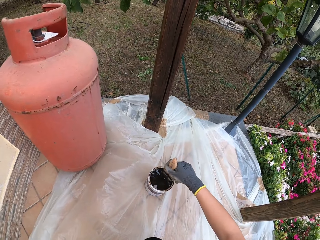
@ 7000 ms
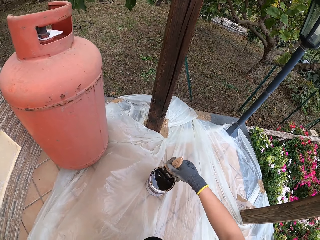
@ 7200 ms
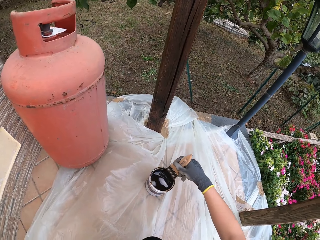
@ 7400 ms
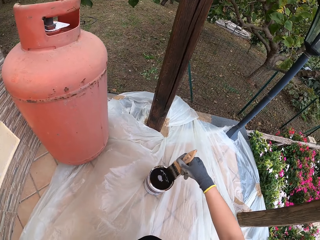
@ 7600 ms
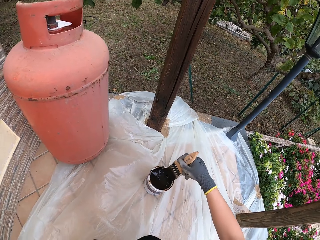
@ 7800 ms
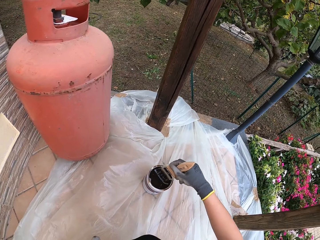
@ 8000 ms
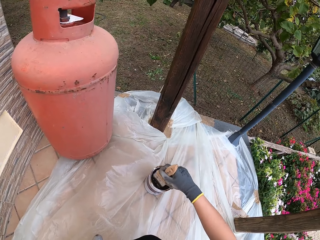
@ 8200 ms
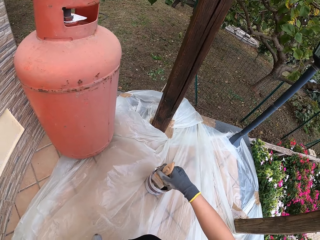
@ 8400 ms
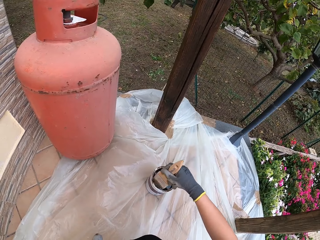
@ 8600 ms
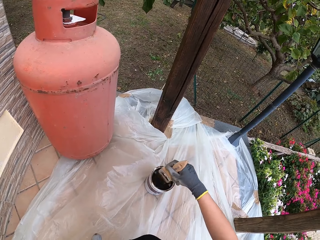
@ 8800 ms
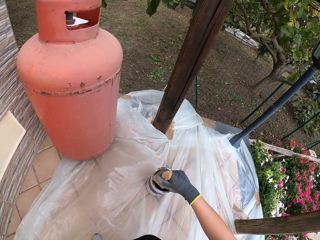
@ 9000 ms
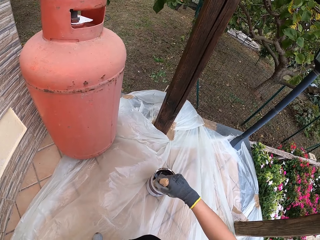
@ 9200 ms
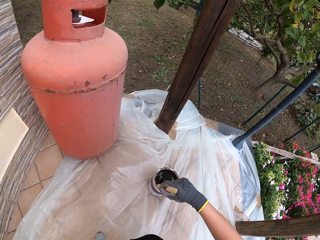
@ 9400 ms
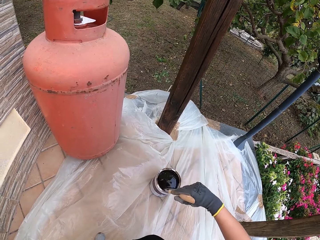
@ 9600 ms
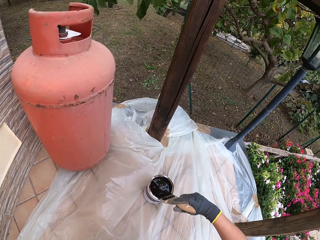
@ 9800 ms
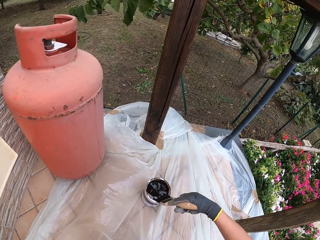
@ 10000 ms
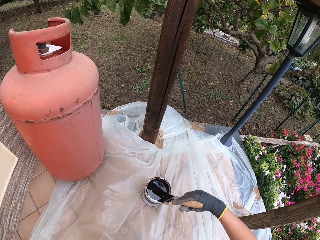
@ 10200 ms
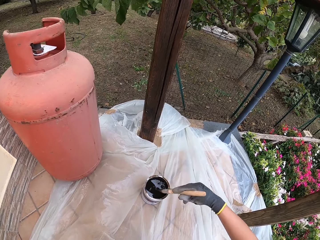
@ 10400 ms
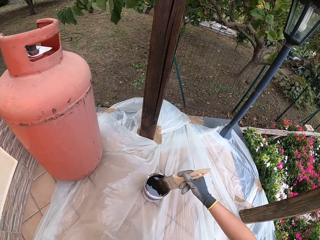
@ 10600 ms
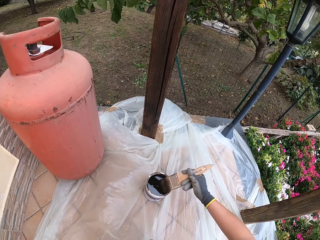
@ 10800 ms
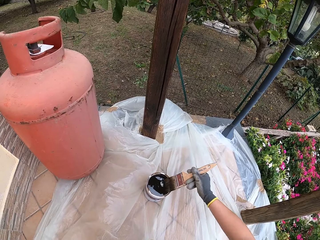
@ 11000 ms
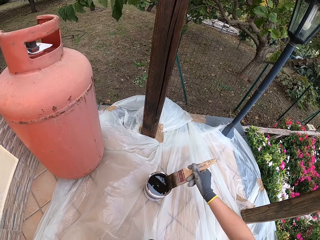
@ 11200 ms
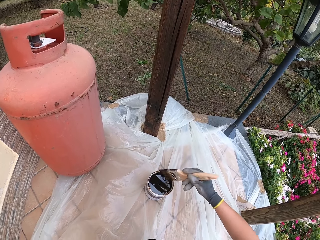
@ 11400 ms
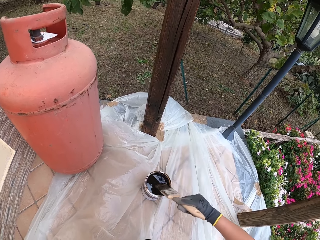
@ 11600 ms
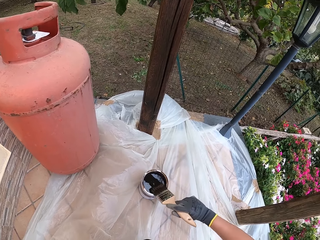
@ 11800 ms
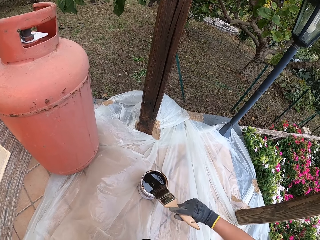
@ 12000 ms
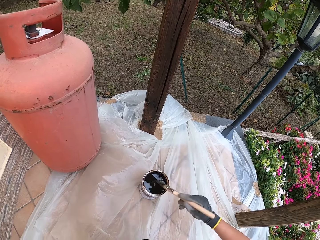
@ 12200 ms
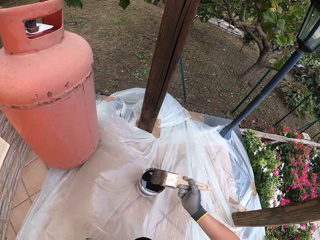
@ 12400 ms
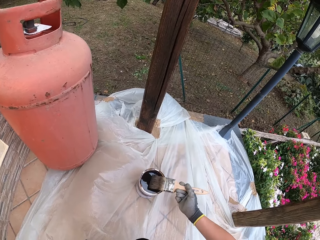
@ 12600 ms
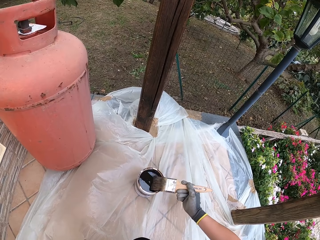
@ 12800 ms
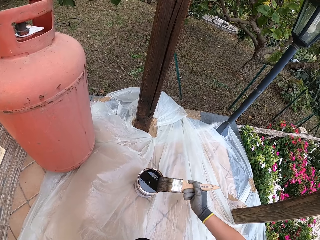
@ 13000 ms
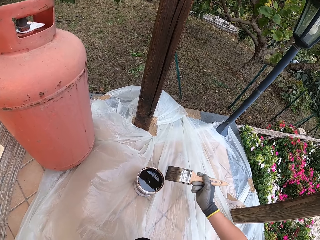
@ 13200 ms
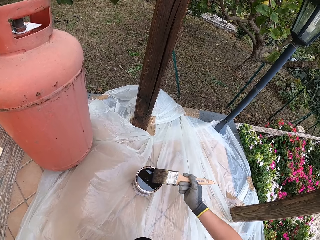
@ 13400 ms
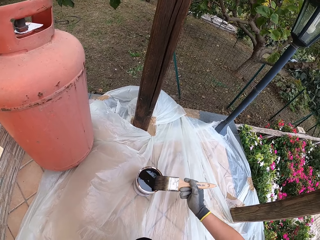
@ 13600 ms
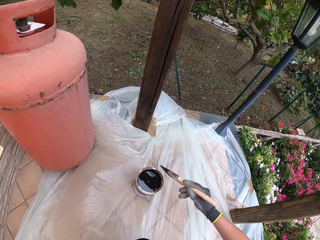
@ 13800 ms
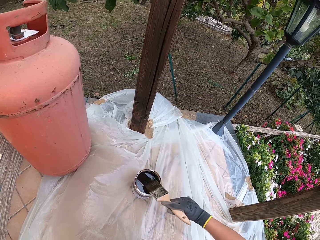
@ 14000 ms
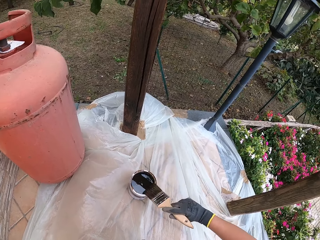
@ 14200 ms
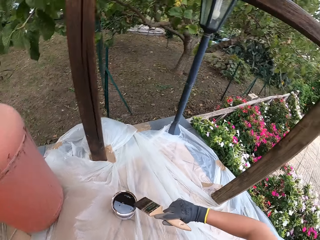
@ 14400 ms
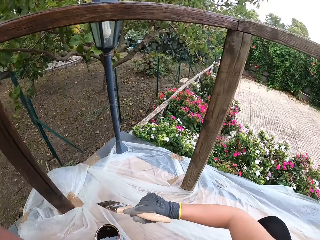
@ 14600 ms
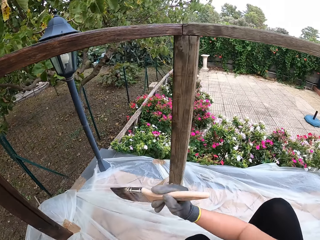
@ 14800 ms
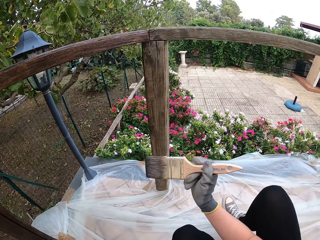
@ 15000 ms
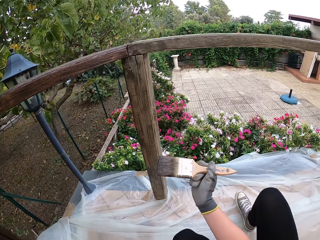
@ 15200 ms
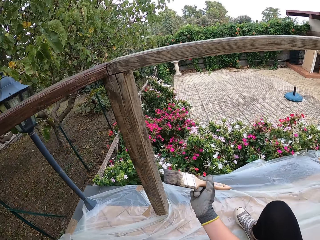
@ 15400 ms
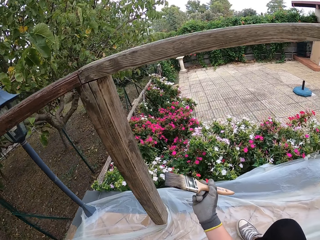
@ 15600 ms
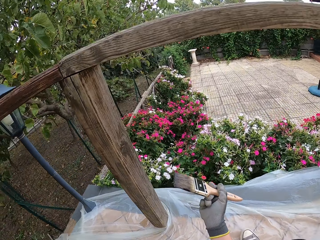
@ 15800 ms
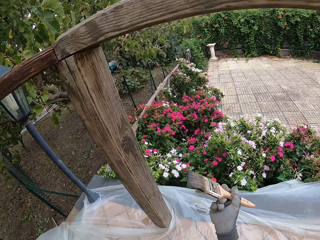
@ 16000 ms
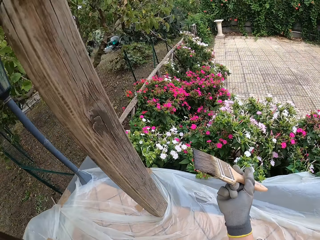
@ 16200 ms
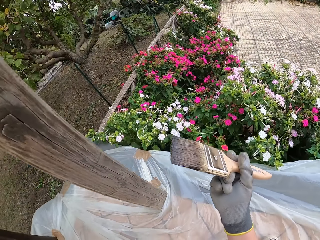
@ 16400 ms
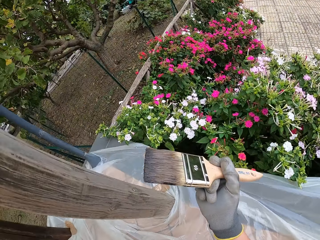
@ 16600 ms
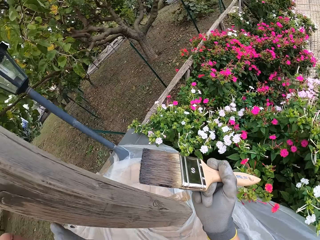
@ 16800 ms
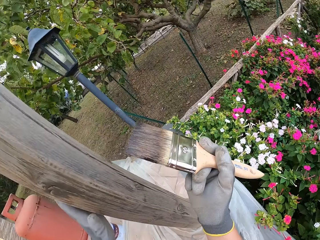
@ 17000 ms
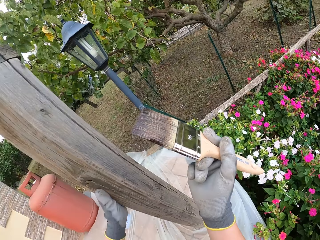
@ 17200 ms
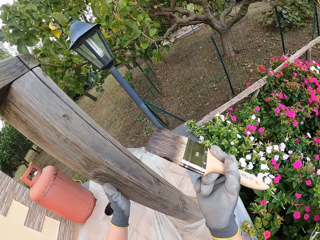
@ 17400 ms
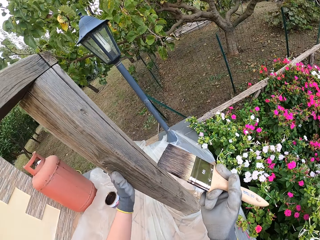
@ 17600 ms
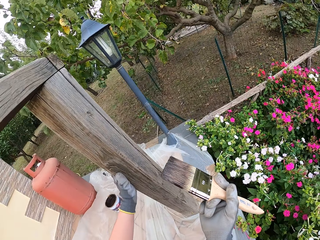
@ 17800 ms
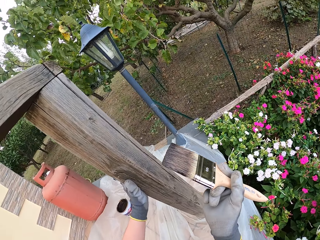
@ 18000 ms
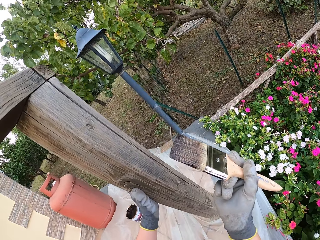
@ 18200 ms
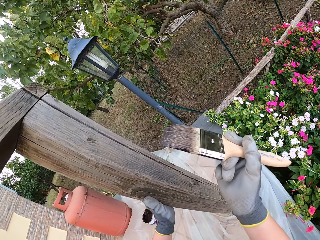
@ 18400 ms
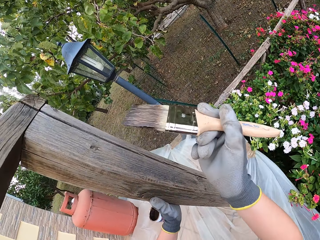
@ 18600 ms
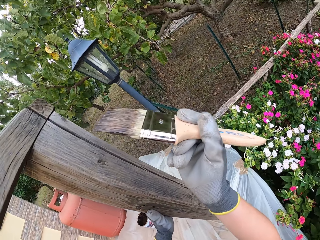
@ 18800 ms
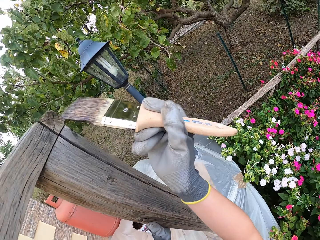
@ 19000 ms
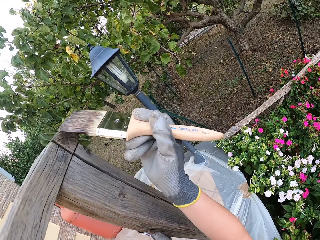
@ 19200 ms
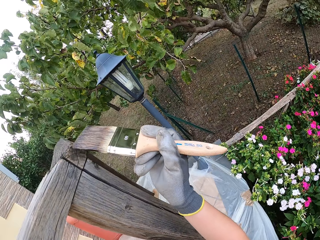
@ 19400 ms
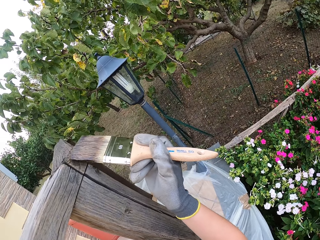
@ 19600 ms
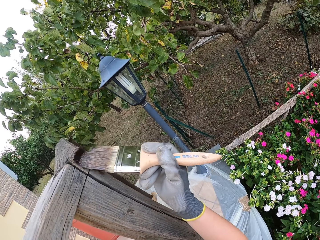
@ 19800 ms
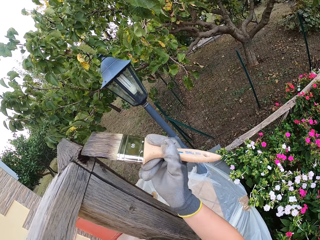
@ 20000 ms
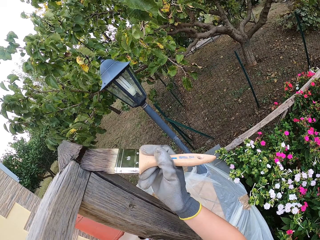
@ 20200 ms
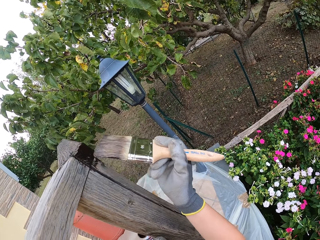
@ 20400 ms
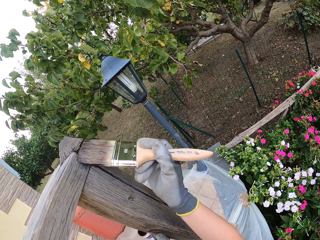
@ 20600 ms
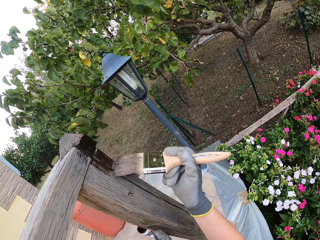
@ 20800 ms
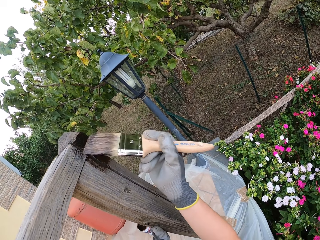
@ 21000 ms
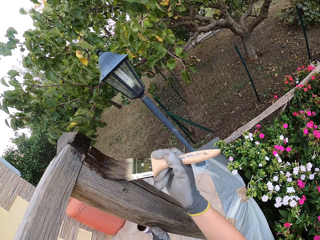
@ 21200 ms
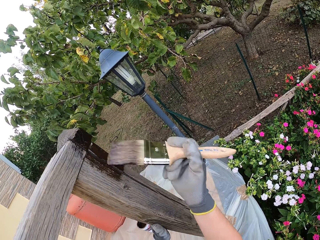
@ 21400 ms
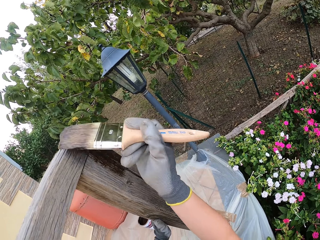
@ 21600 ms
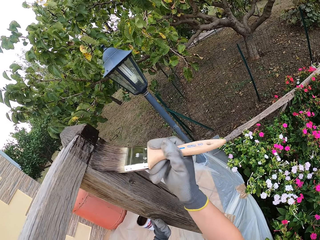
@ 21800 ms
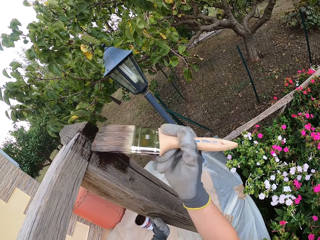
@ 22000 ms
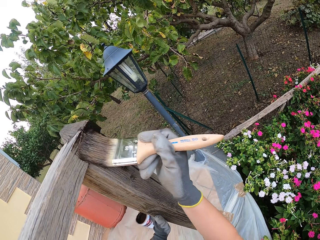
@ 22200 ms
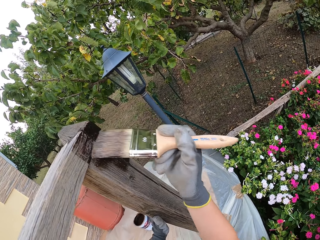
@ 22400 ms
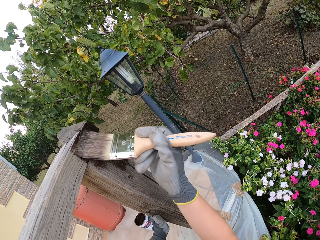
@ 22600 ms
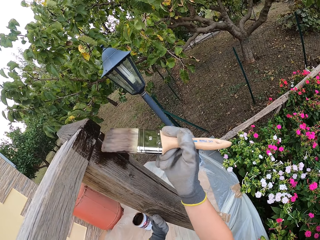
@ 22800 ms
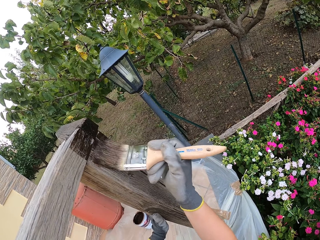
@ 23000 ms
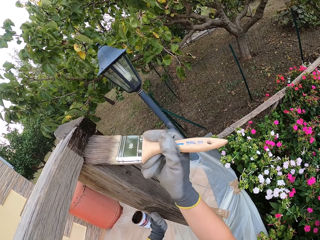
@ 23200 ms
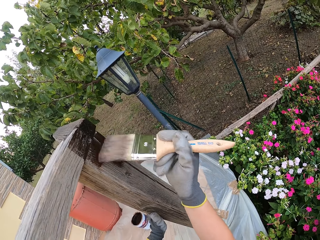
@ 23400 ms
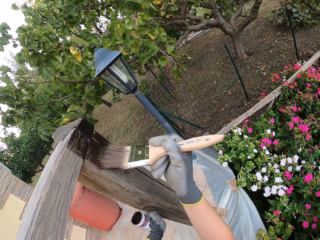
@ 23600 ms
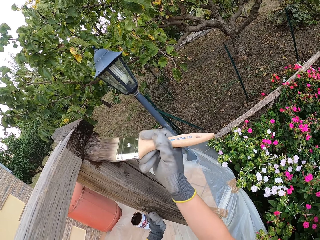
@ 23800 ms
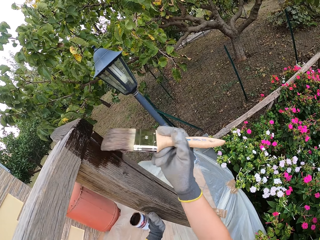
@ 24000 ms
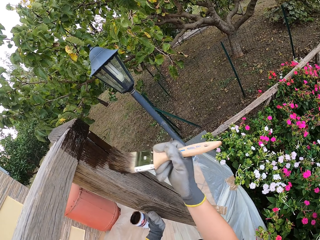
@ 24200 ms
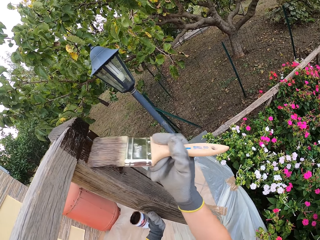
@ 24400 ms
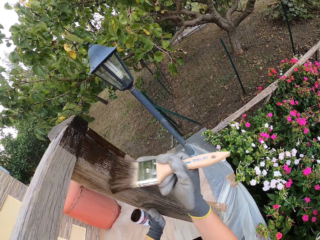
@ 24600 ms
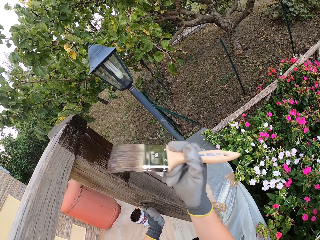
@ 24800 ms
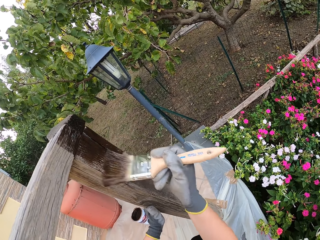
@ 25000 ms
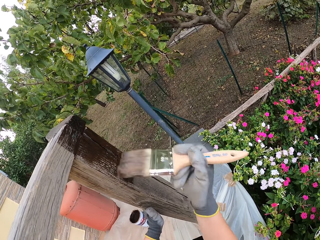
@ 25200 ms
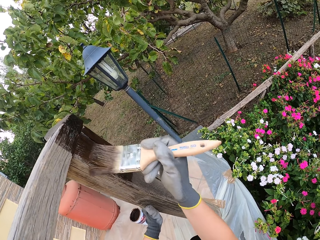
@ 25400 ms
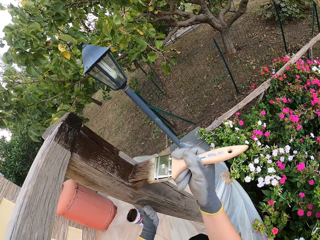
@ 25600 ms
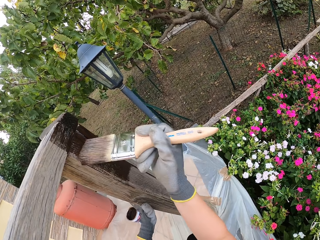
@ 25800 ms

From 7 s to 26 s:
The camera wearer rotates the paint brush. He cleans the paint brush on the edge of the paint can. He lifts the paint brush. He puts his hand on the piece of wood. He applies paint to the edge of the wood rail with the paint brush.

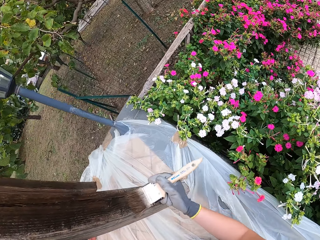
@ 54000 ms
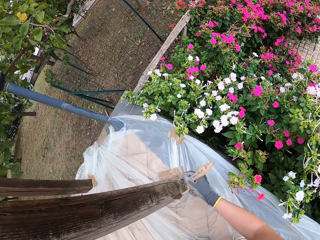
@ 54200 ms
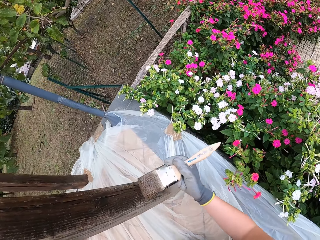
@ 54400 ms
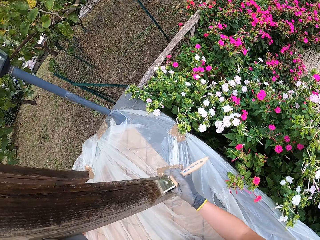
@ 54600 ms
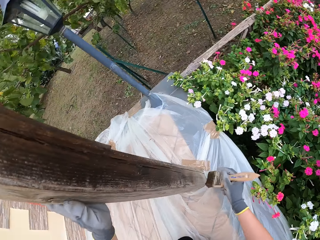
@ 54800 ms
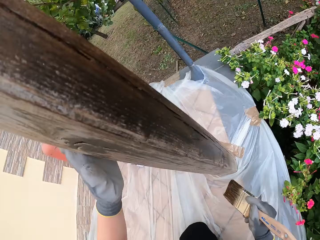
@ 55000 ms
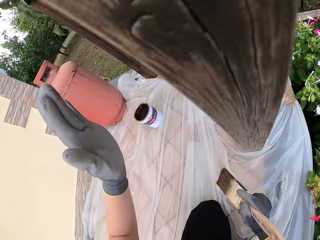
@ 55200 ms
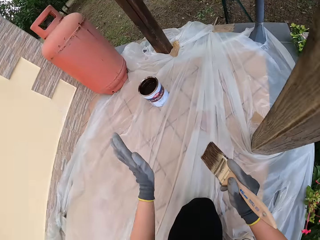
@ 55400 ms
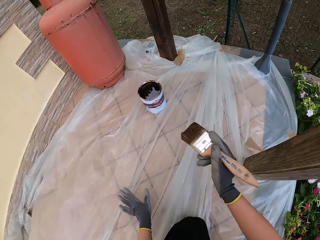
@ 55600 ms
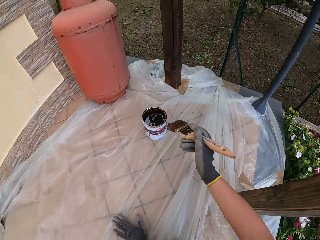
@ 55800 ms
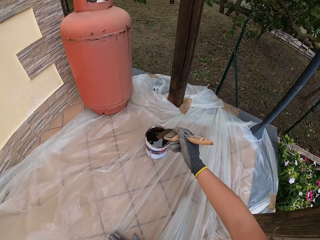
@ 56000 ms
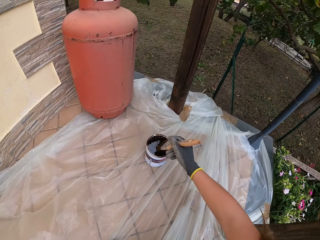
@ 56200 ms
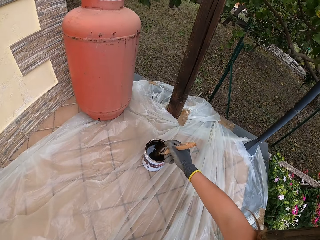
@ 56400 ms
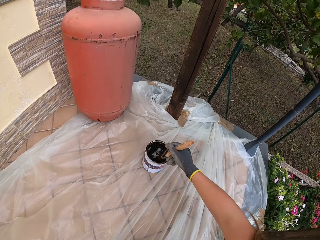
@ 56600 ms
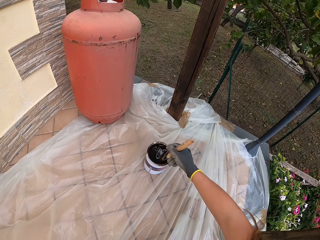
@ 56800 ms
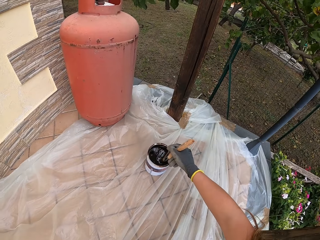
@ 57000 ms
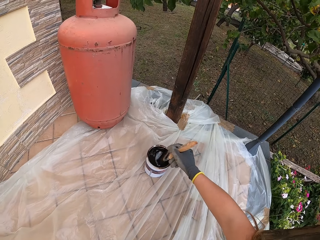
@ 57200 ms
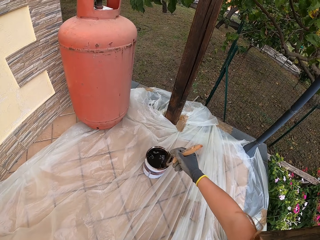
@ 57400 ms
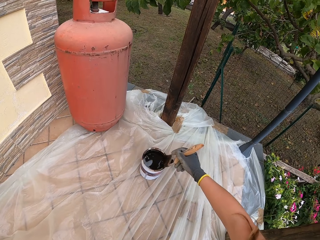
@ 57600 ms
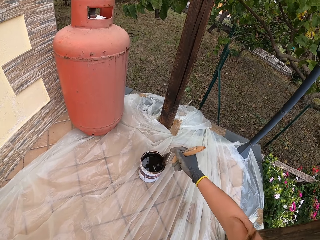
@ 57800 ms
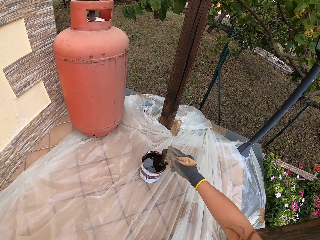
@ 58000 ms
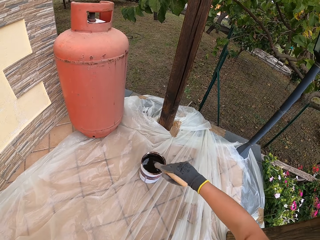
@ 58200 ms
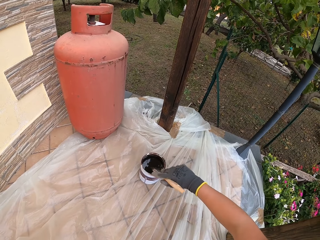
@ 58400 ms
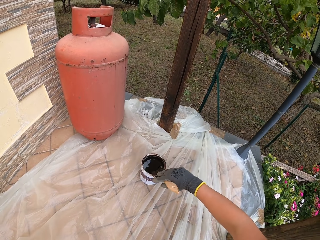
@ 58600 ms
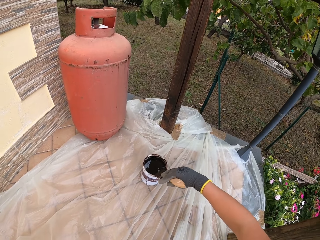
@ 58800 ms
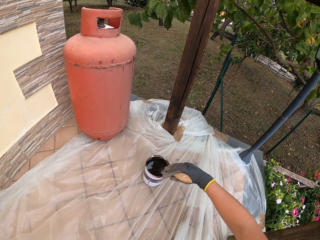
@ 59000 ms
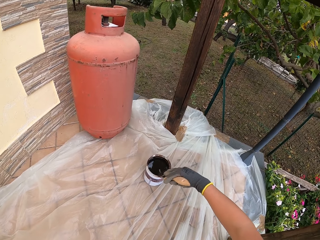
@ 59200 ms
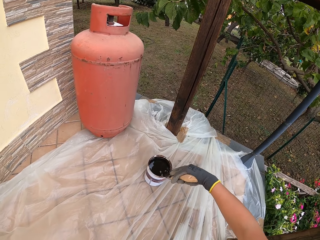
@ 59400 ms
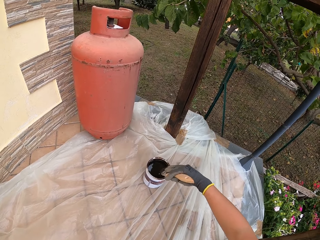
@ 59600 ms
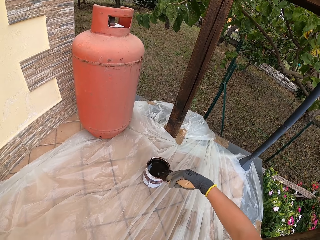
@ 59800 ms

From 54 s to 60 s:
The camera wearer stops painting. He dips the paint brush into the paint can. He cleans the paint brush on the edge of the paint can.
